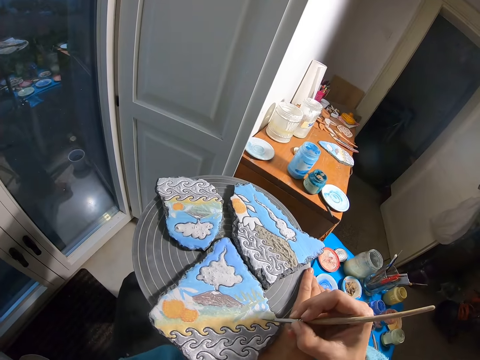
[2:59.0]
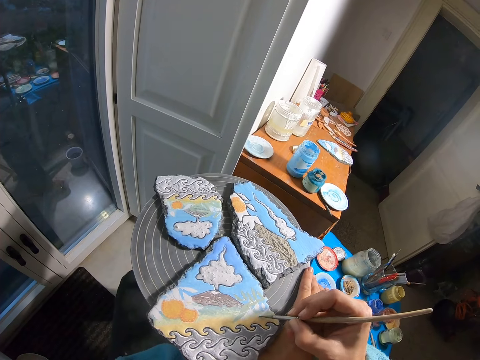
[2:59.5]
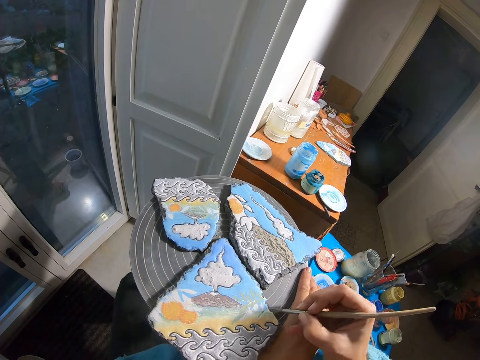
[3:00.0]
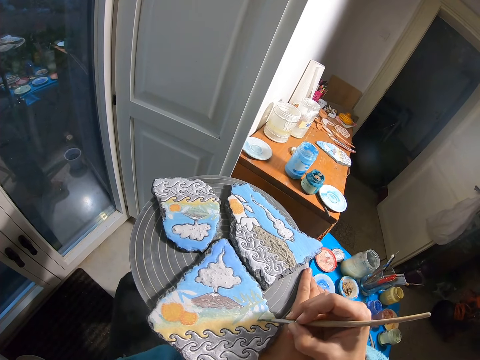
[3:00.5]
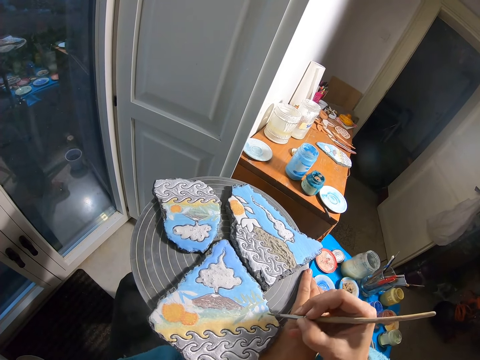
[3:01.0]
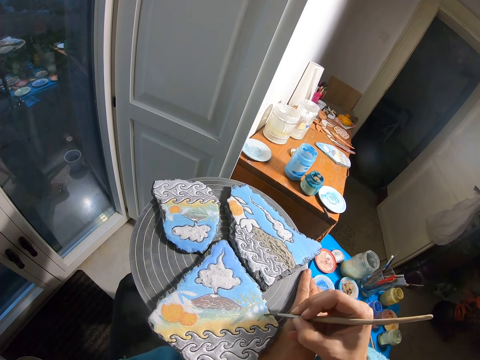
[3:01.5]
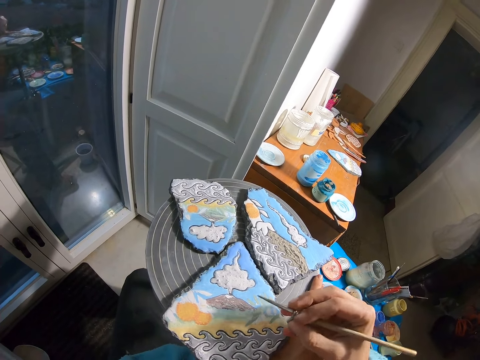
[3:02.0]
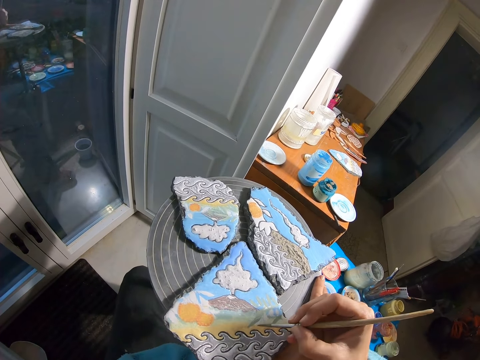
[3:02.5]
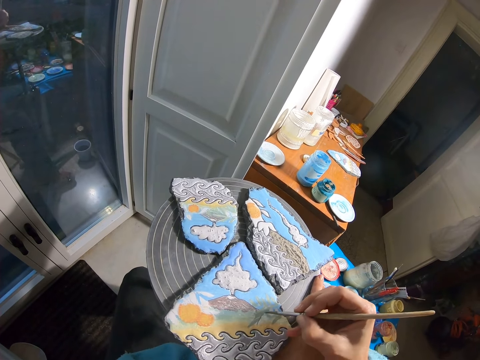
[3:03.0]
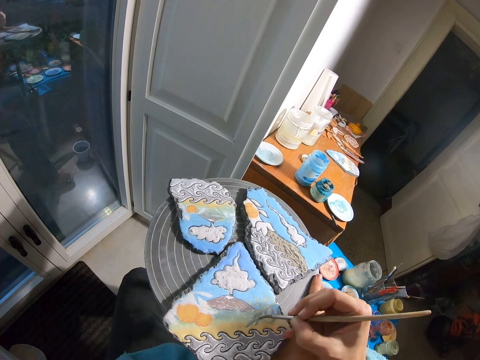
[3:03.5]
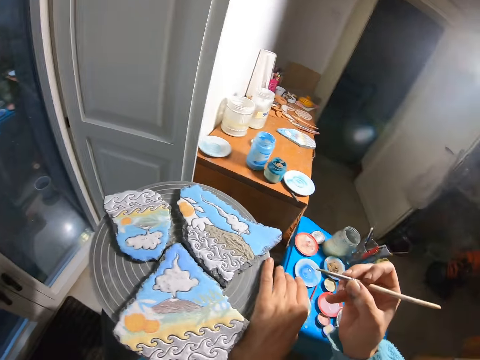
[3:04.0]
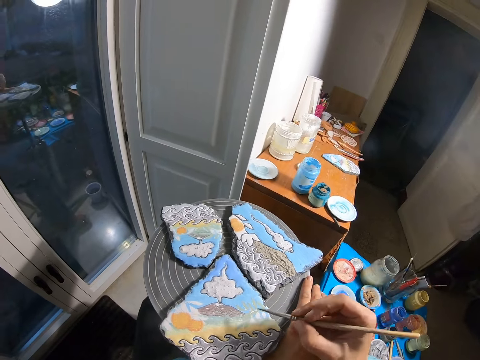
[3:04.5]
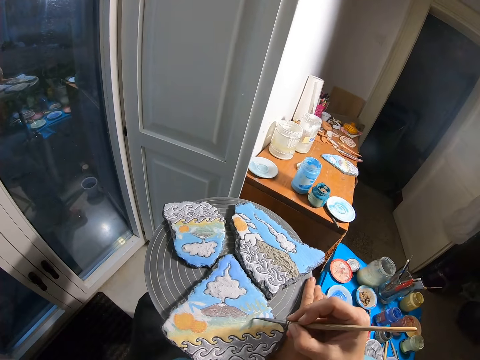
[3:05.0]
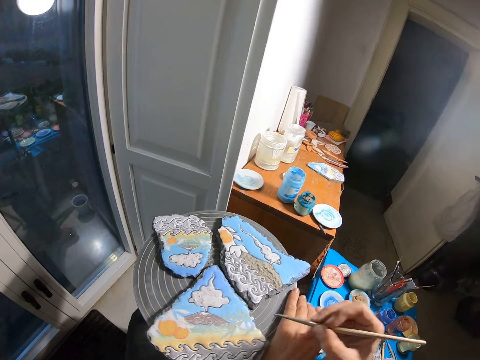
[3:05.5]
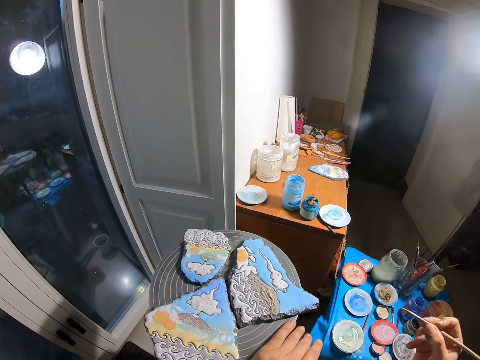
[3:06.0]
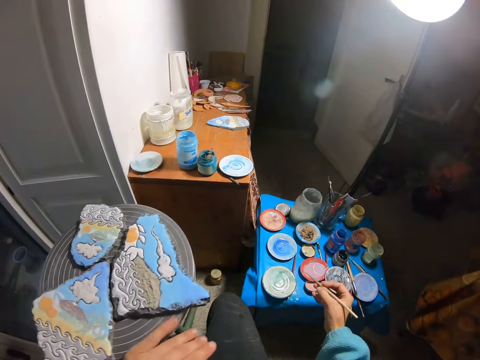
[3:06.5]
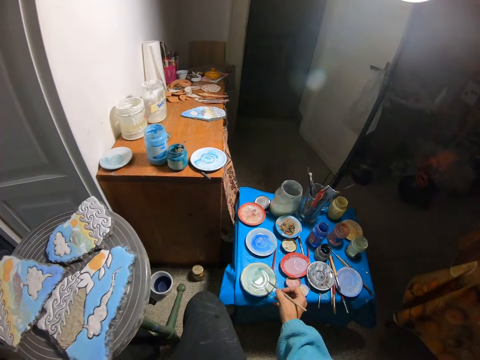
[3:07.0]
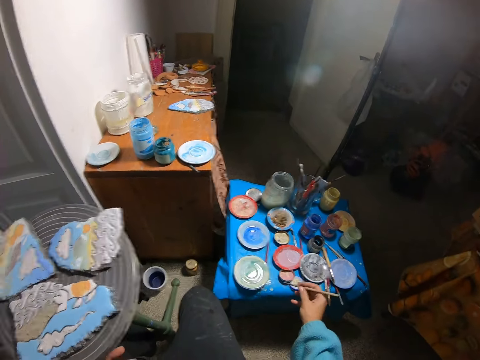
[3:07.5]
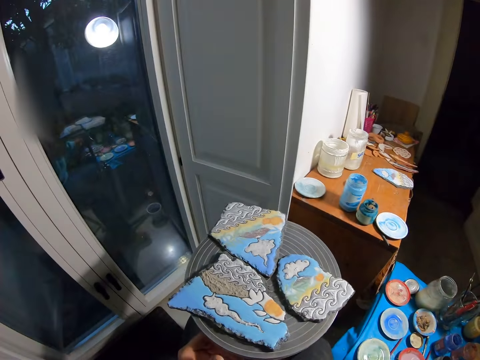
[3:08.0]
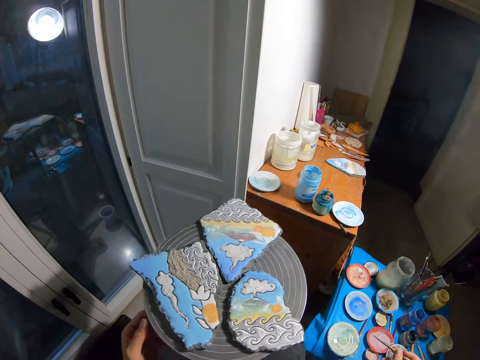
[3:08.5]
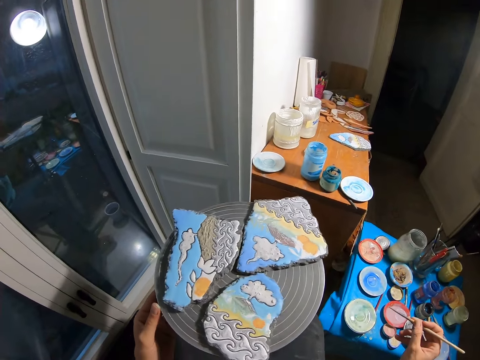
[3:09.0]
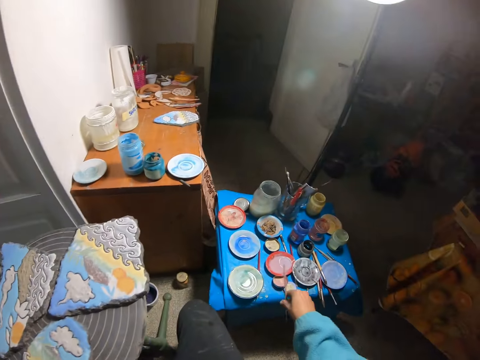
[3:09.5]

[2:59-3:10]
The camera wearer paints the stone with the paintbrush in his right hand. He turns the painting table around.

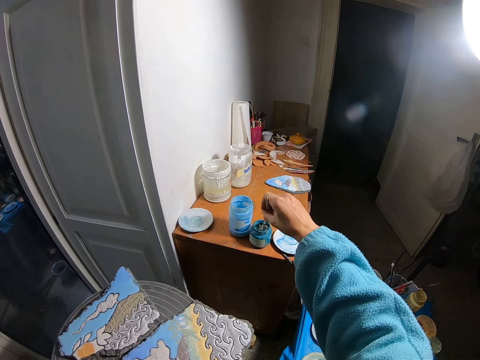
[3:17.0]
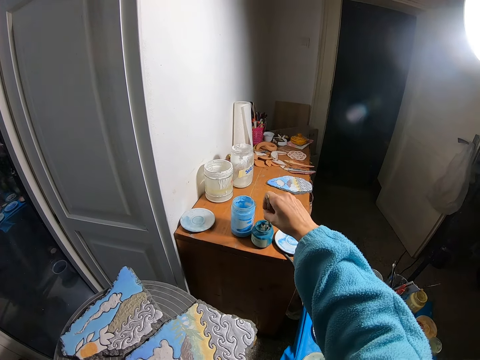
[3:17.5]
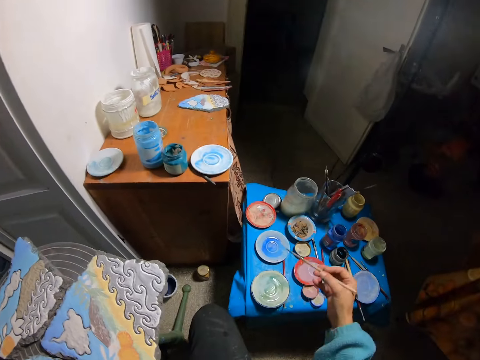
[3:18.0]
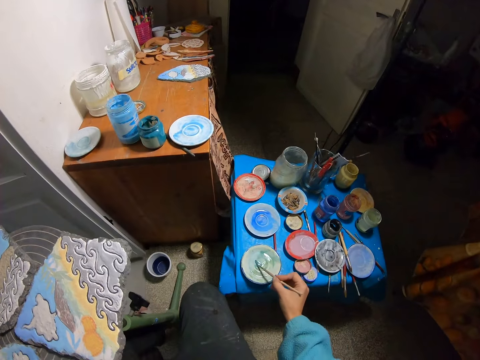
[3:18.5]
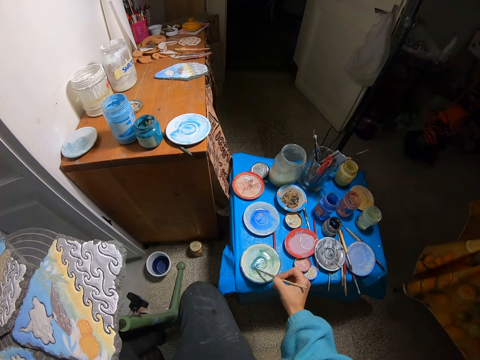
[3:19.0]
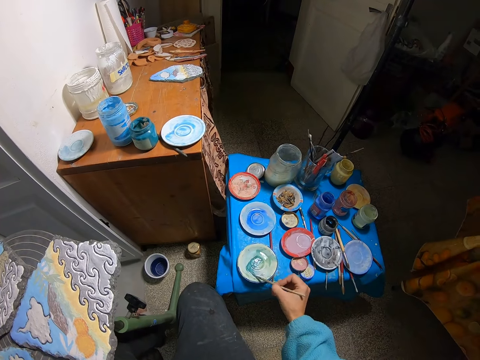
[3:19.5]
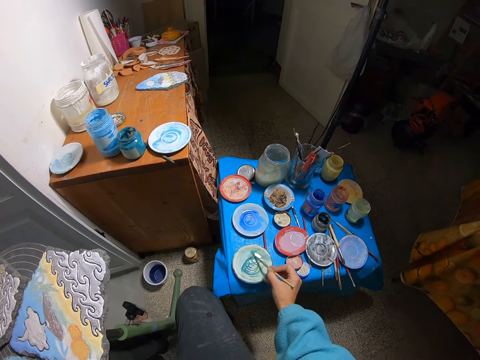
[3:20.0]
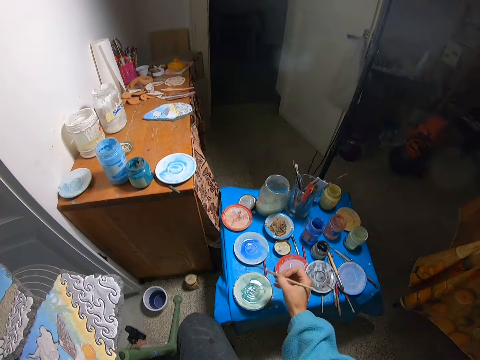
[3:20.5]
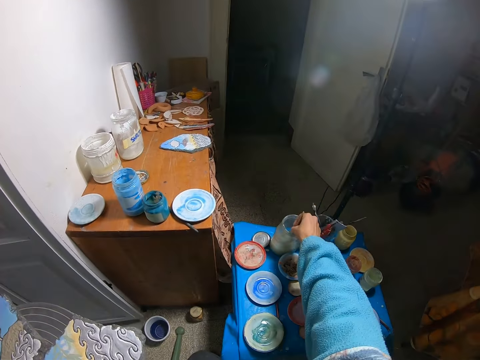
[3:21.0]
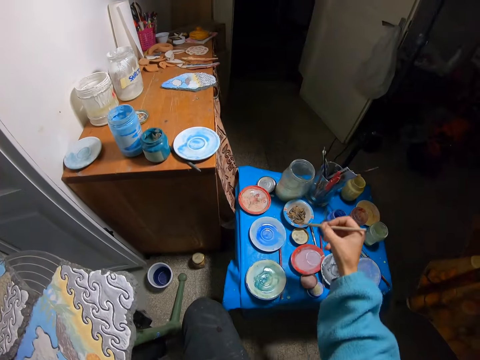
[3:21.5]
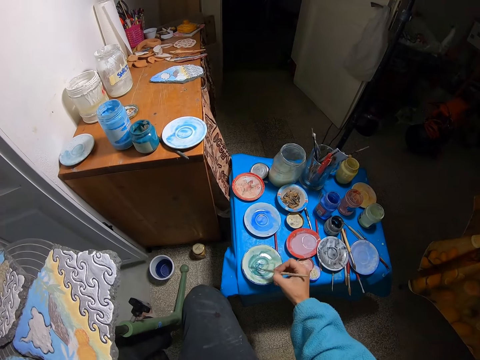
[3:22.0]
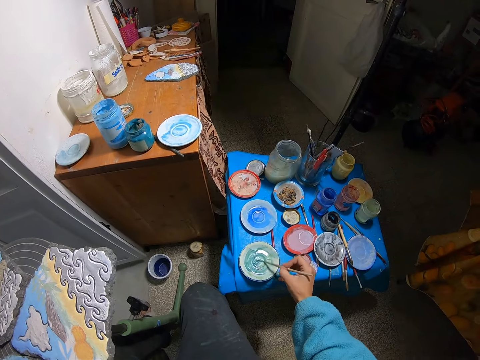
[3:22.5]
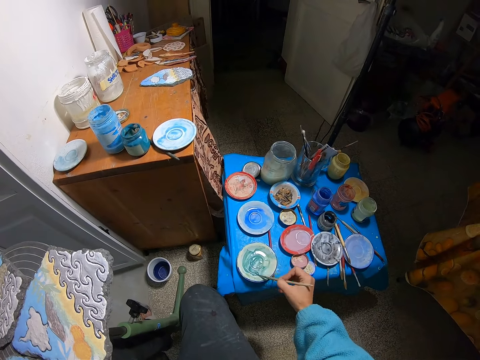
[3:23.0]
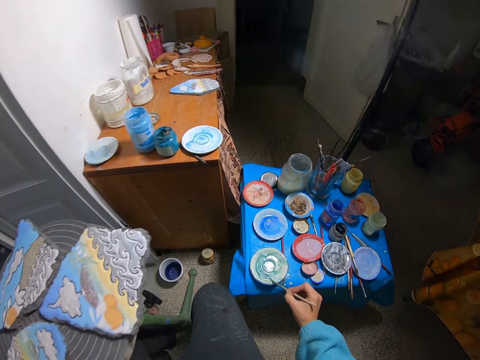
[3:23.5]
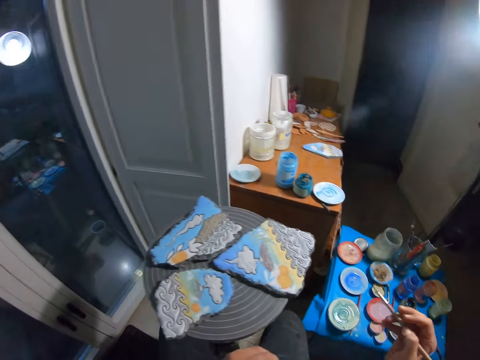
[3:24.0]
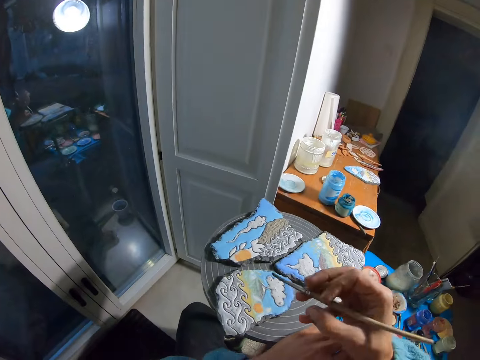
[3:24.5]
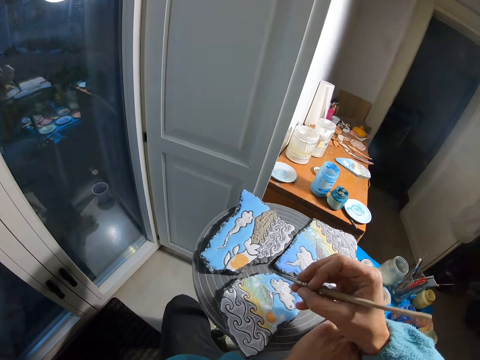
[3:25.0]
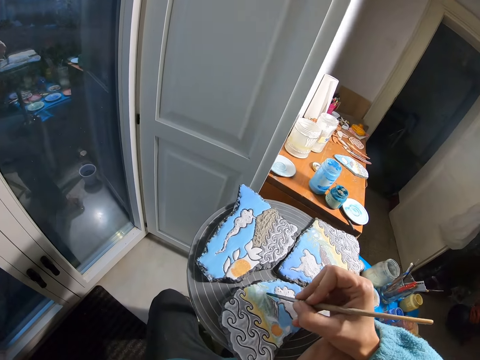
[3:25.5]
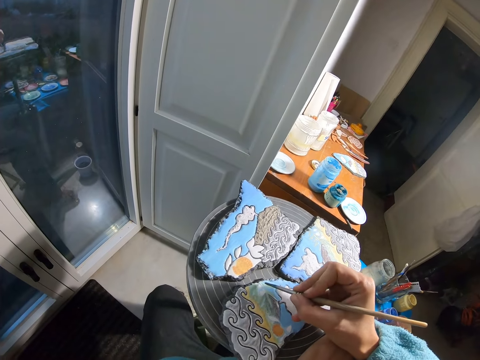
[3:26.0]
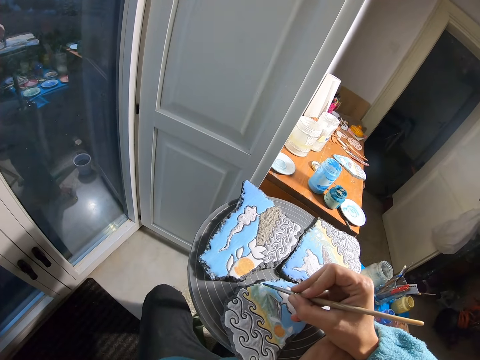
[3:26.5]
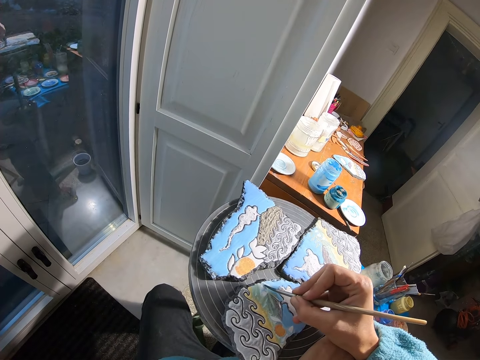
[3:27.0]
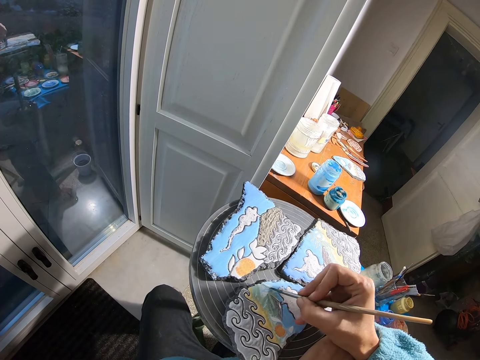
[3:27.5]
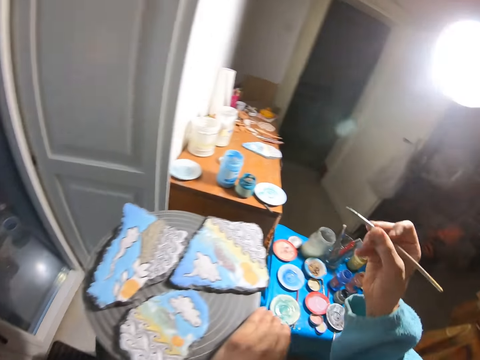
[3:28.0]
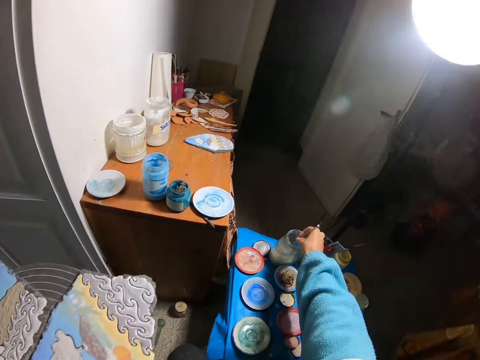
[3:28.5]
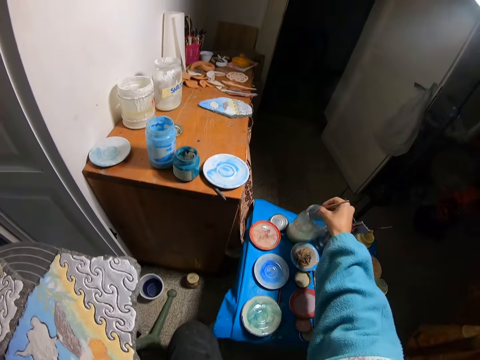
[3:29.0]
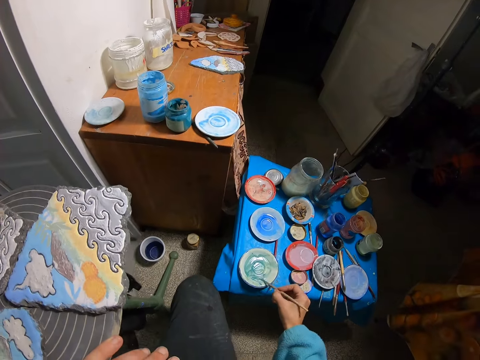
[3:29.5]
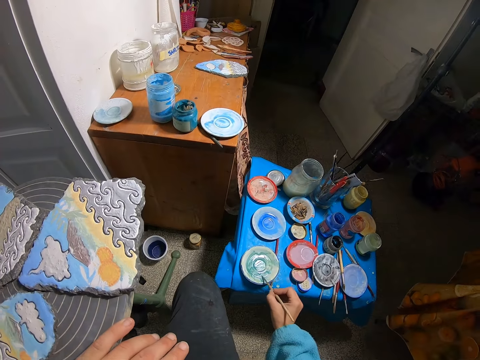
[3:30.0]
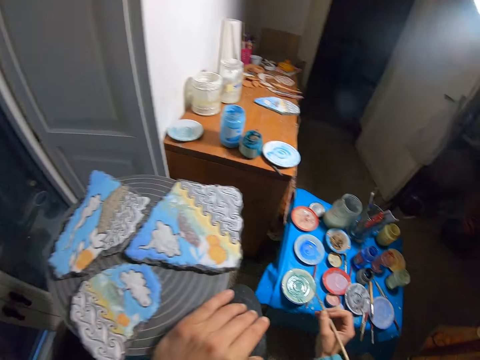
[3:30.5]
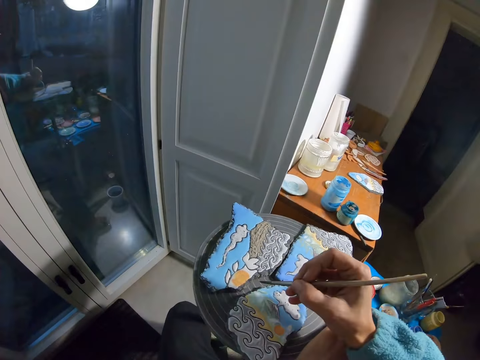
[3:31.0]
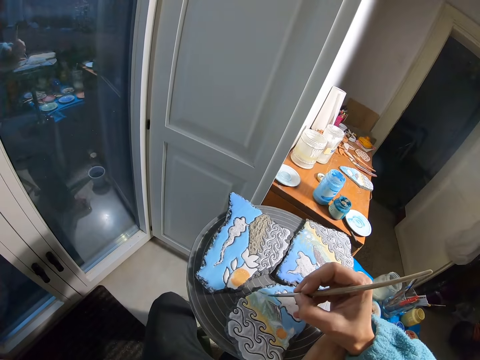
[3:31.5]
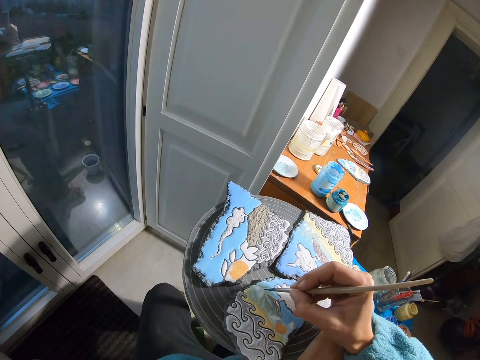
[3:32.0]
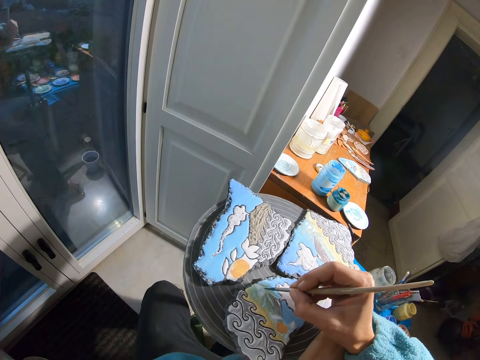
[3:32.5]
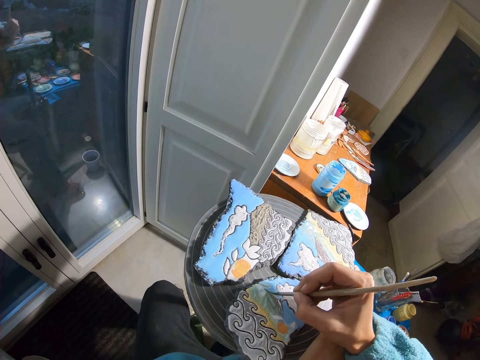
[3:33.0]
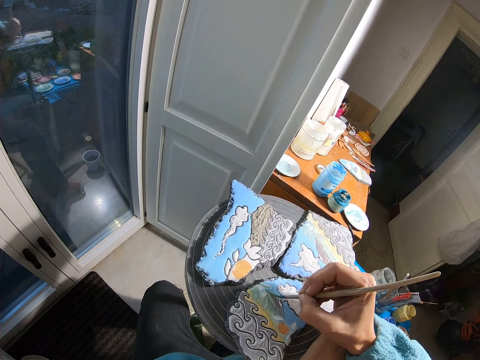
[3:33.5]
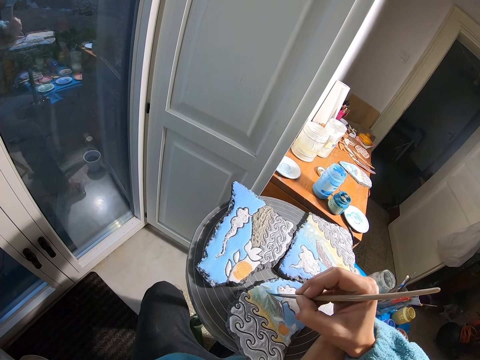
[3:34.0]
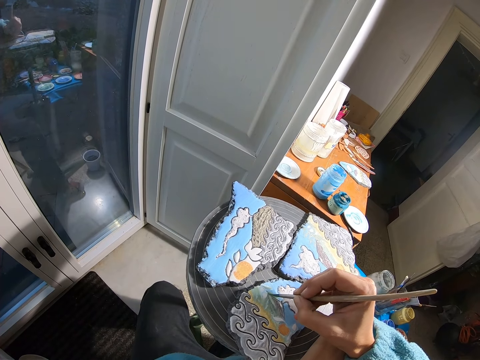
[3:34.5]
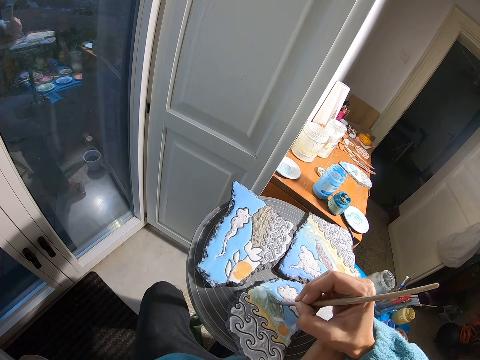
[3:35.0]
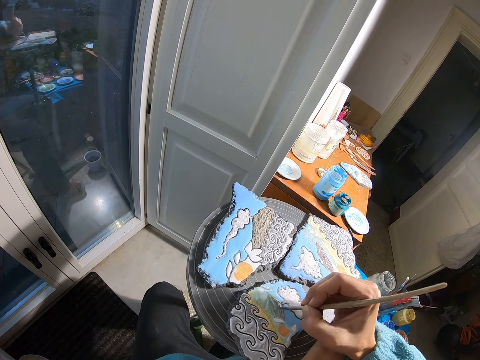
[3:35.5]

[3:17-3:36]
The camera wearer brushes the plate with the paintbrush in his right hand. He dips the paintbrush into the bottle of liquid with his right hand. He brushes the plate with the paintbrush in his right hand. He paints the stone with the paintbrush in his right hand. He dips the paintbrush into the bottle of liquid with his right hand. He brushes the plate with the paintbrush in his right hand. He paints the stone with the paintbrush in his right hand.
